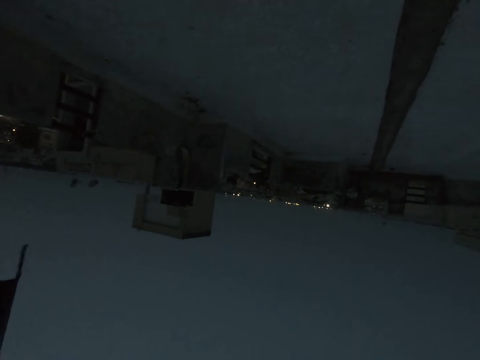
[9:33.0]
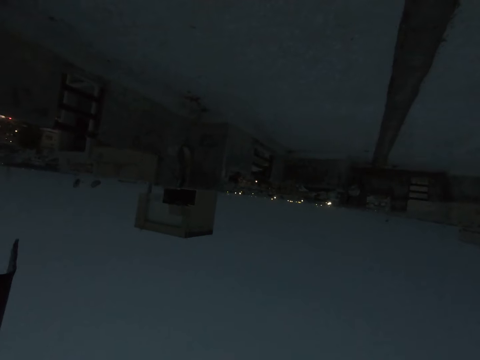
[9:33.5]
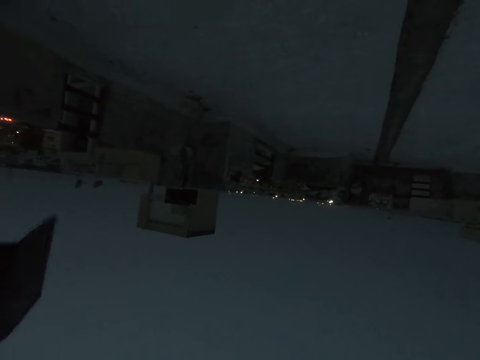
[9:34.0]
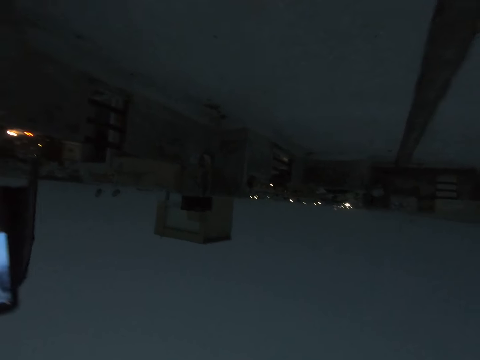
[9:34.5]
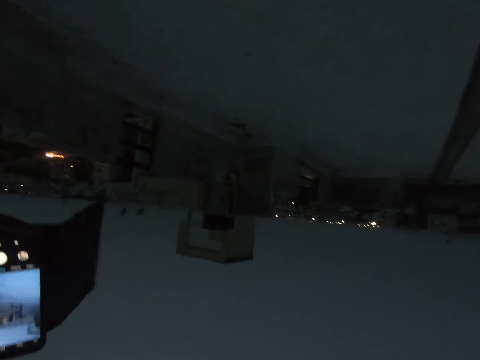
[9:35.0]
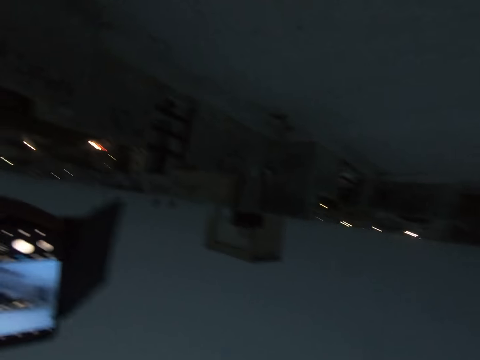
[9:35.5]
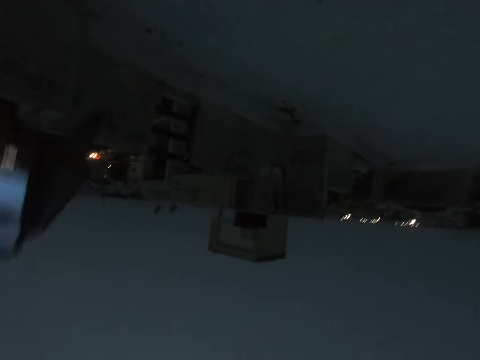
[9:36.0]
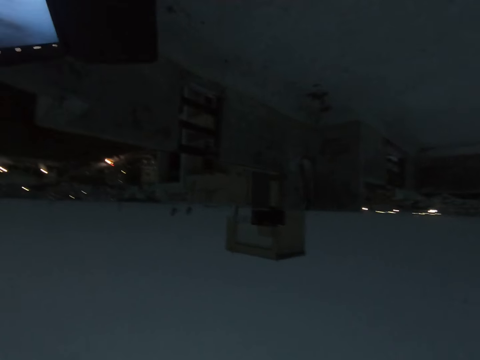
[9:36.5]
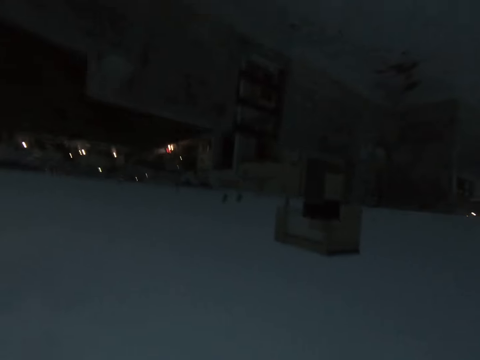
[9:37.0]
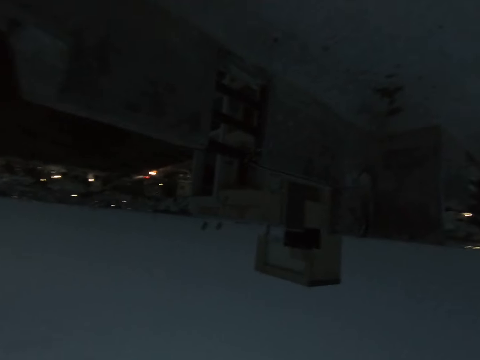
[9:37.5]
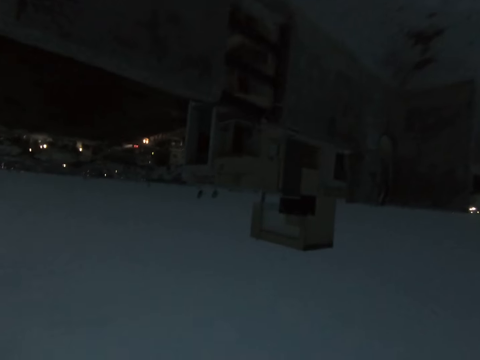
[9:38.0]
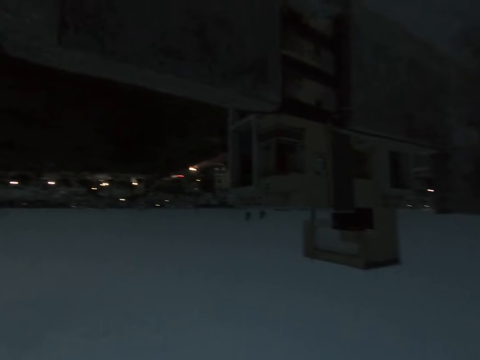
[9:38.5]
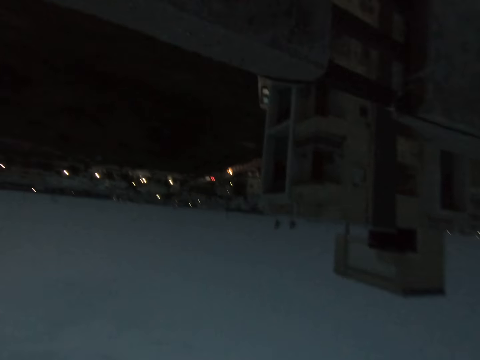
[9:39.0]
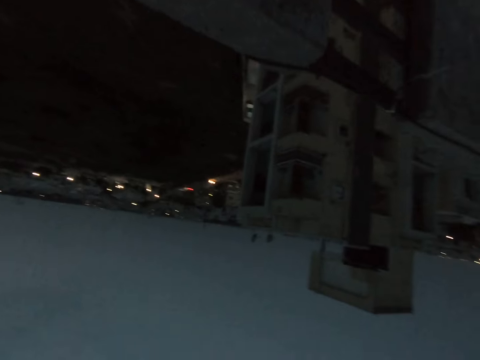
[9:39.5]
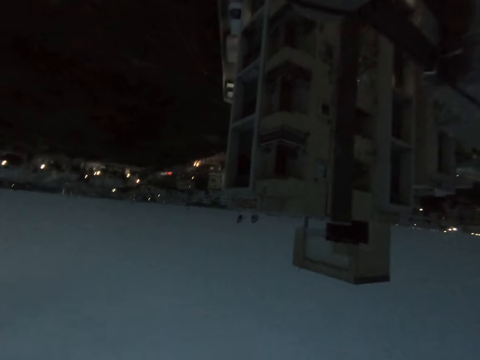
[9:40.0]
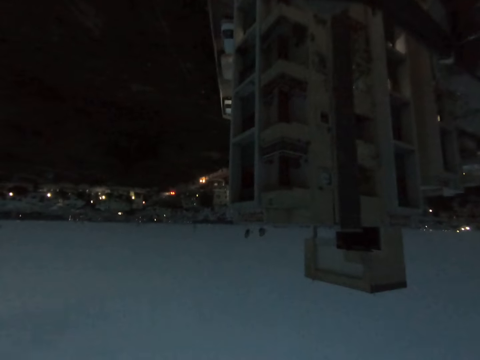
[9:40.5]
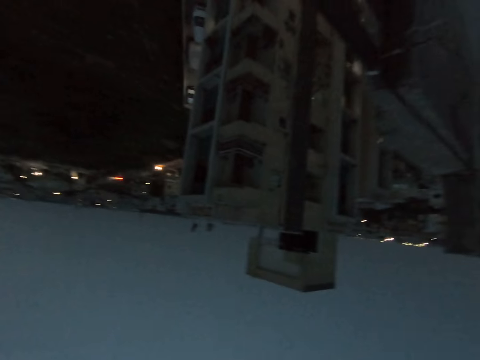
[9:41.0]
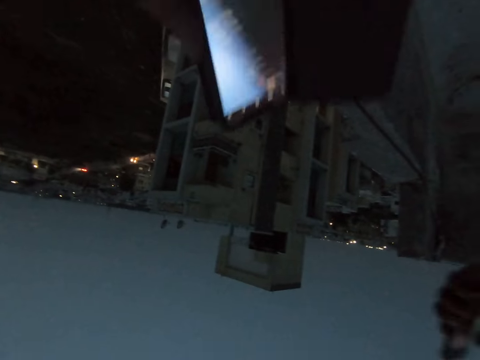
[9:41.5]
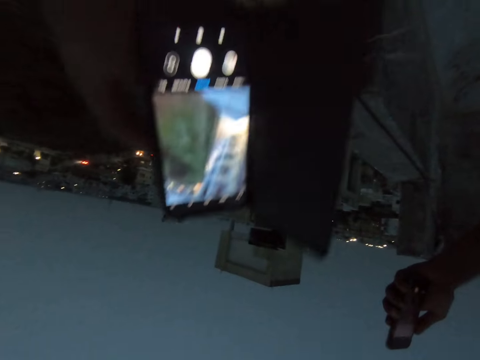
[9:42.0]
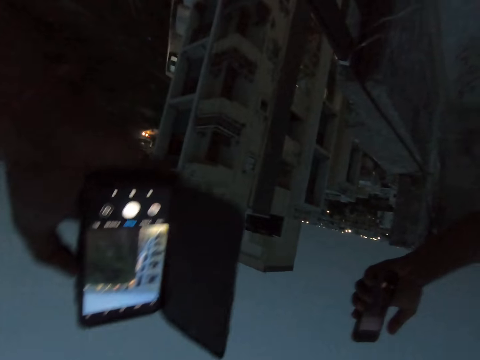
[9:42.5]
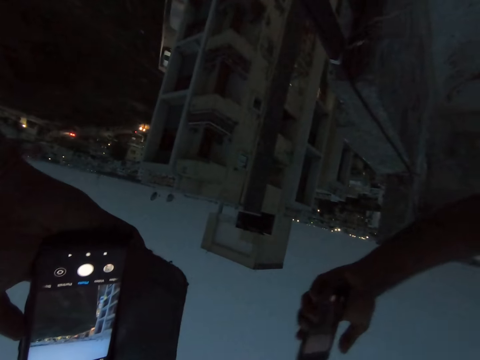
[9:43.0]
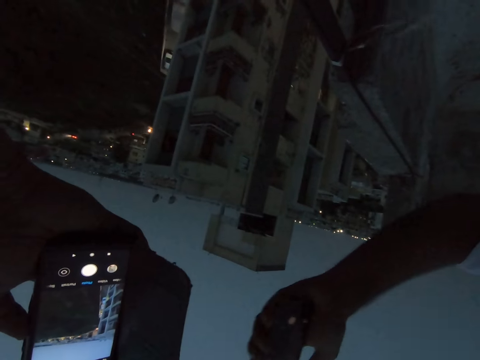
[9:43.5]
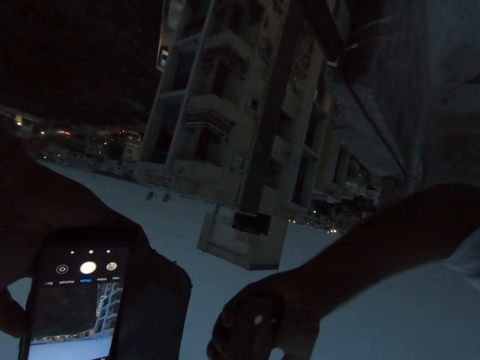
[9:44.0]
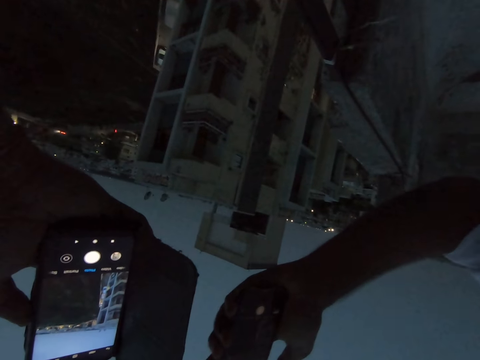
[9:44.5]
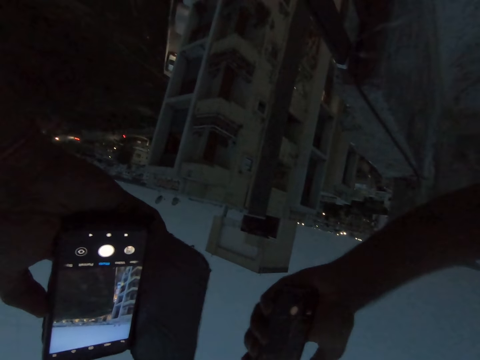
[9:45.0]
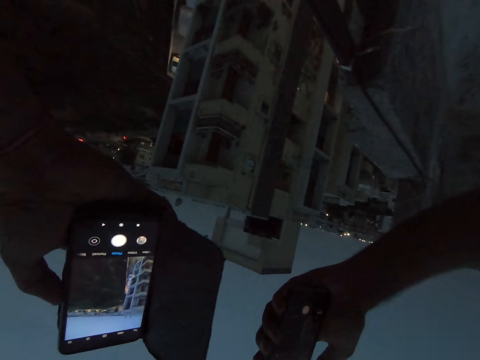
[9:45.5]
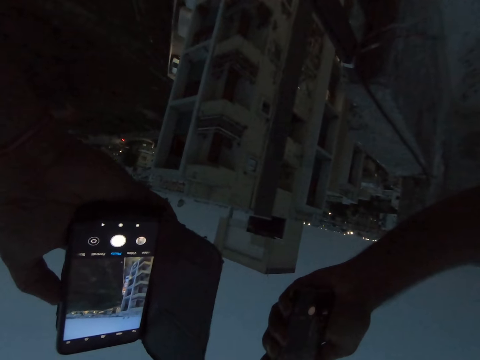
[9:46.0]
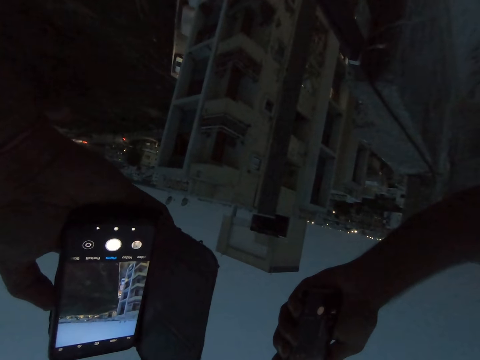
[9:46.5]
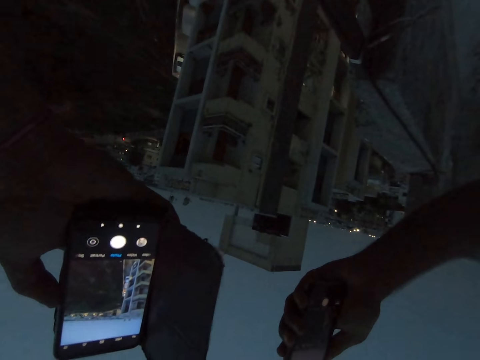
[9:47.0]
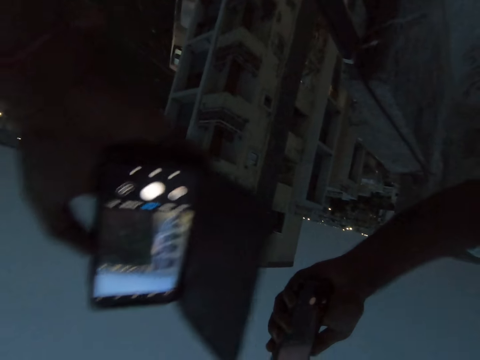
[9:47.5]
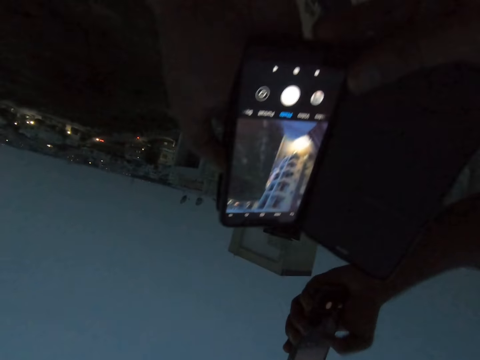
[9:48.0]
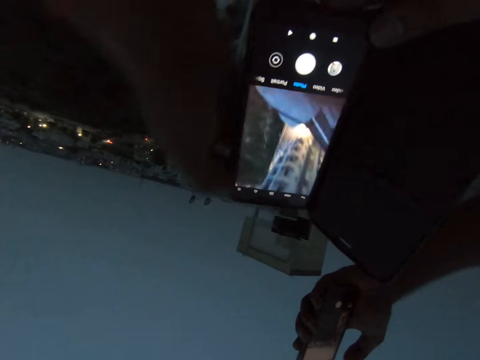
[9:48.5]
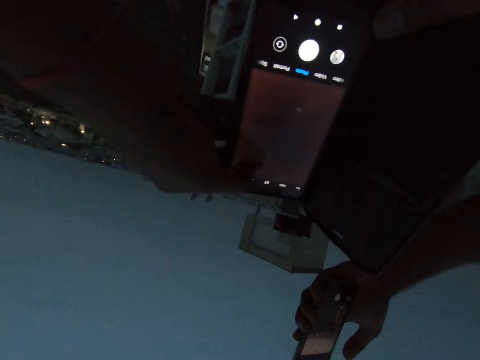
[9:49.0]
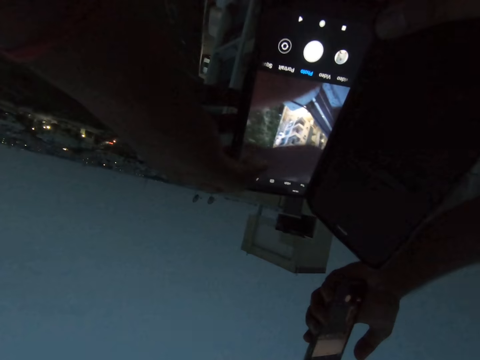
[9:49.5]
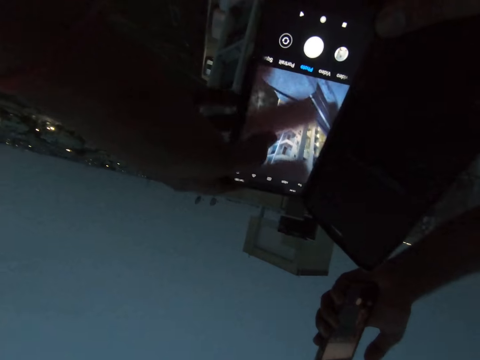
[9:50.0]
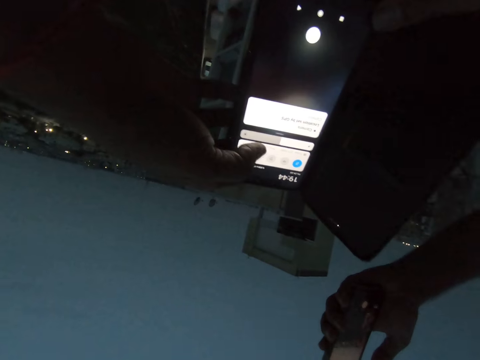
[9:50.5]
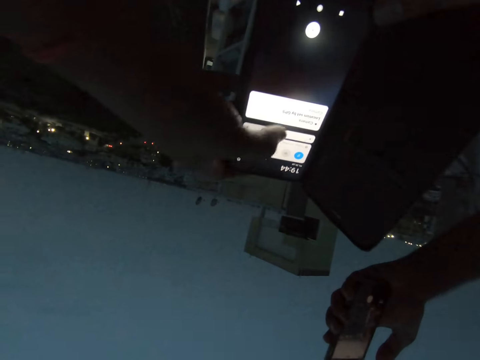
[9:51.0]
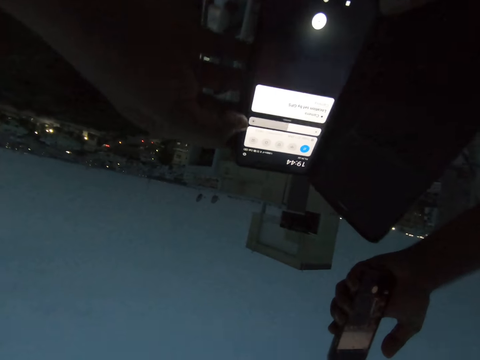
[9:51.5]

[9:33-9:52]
The camera wearer covers a phone. They walk on the pavement. They hold the phone. A man holds a phone. The camera wearer carries the phone with both hands. They operate the phone.

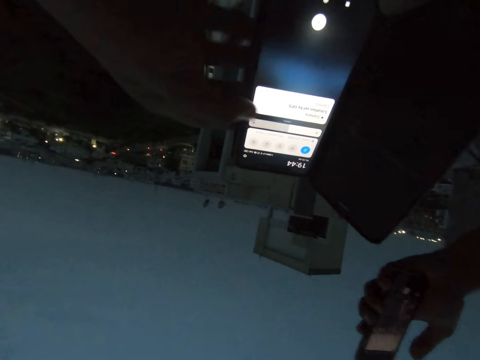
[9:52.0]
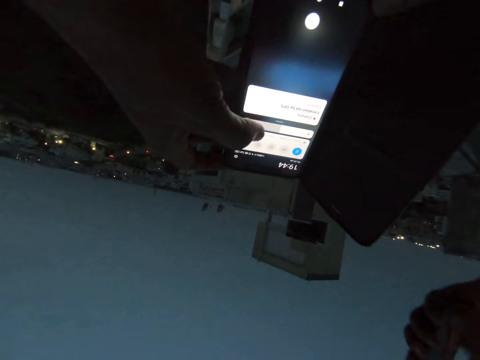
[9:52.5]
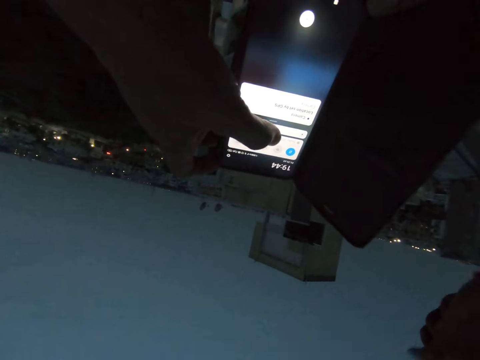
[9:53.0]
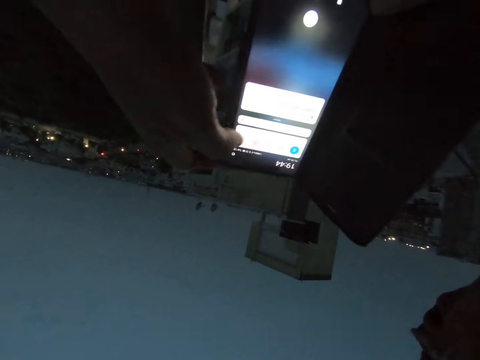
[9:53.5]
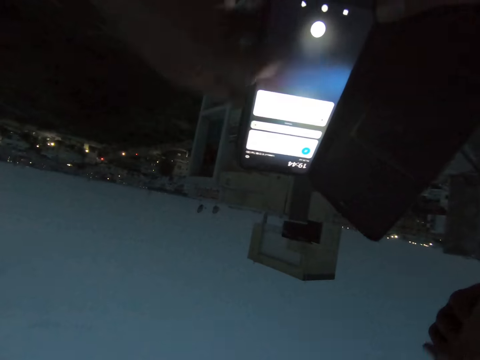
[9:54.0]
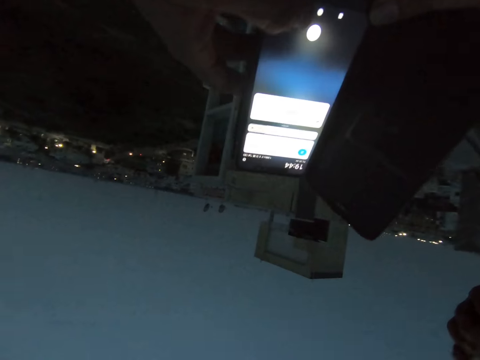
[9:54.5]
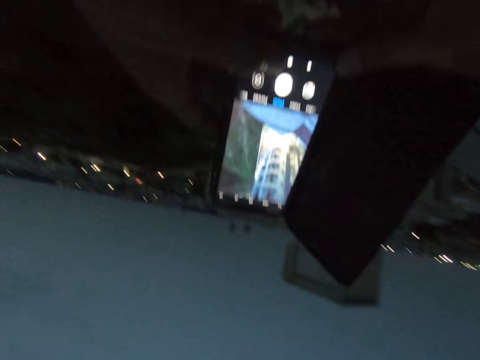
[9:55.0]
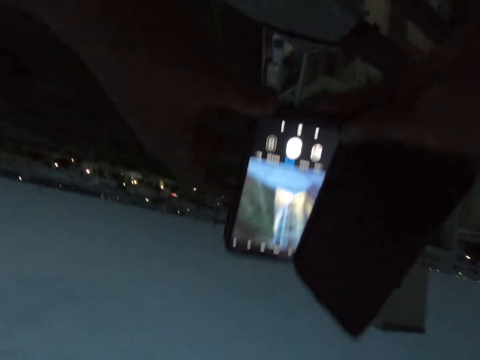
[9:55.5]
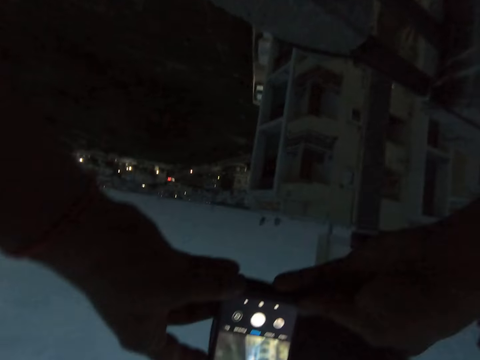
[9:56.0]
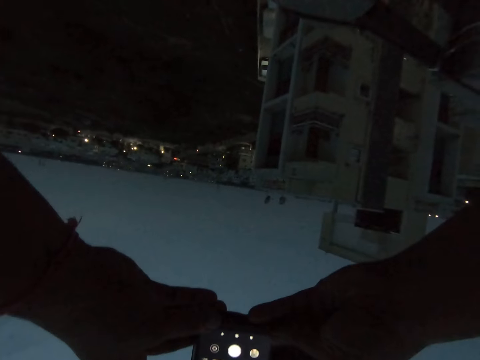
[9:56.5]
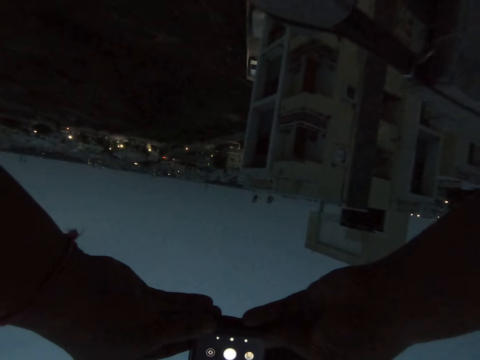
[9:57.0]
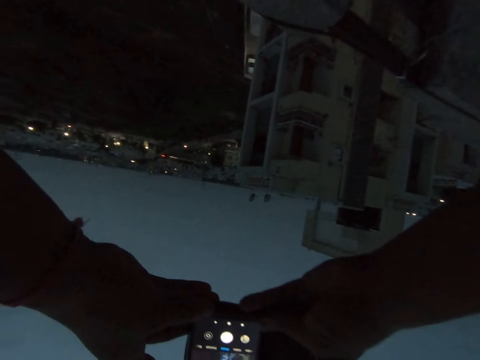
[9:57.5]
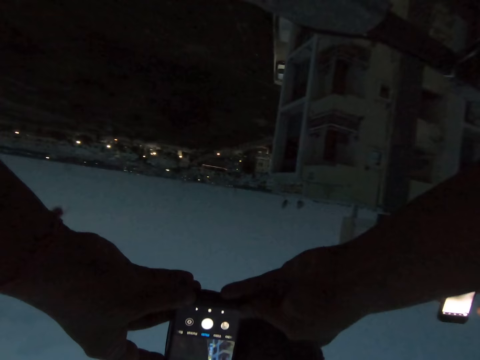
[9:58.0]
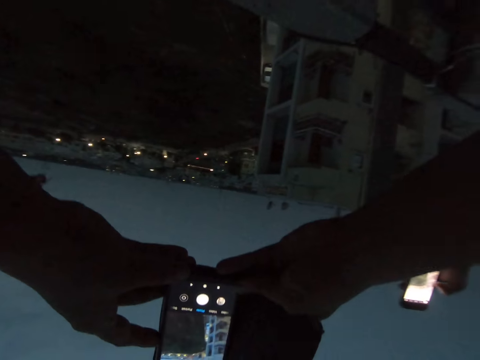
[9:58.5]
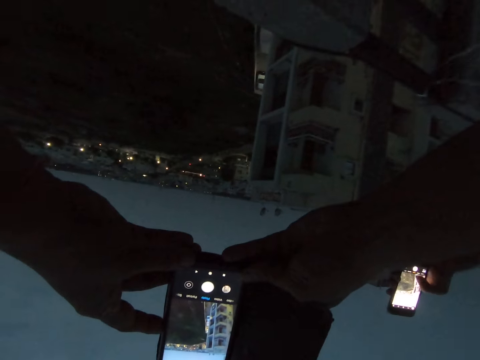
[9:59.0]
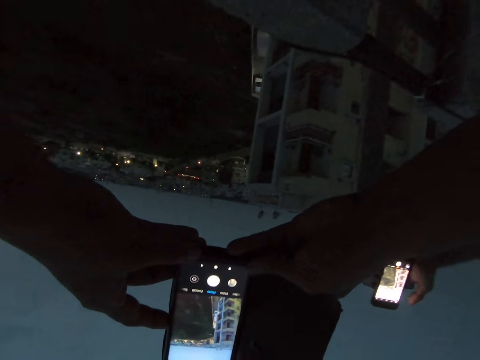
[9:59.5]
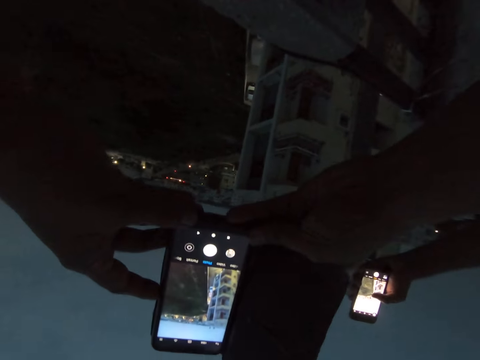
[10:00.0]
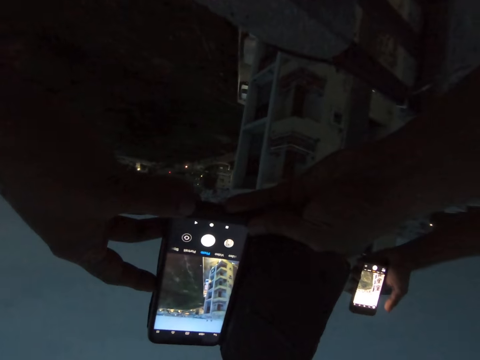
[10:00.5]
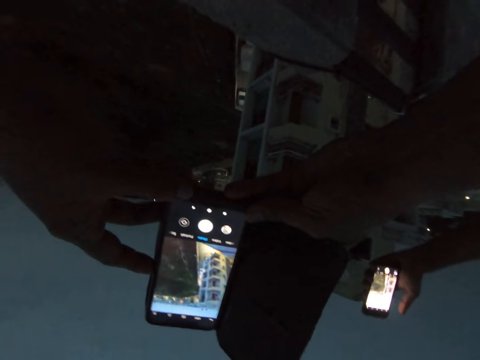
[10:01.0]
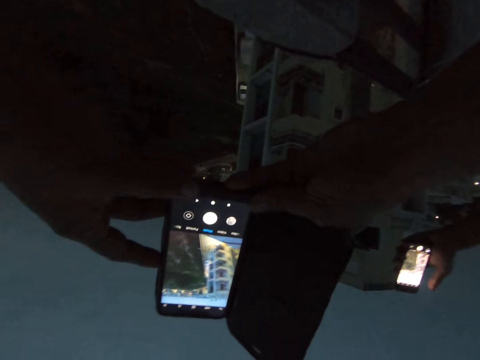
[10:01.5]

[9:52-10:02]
The camera wearer takes the video with the phone. A man uses the phone. The man operates the phone.
